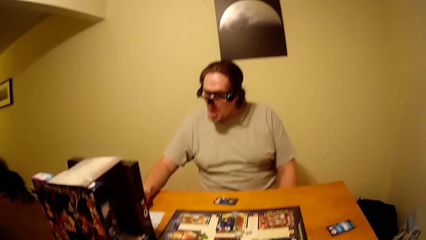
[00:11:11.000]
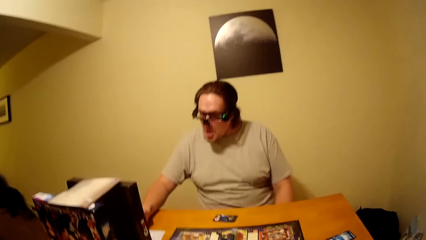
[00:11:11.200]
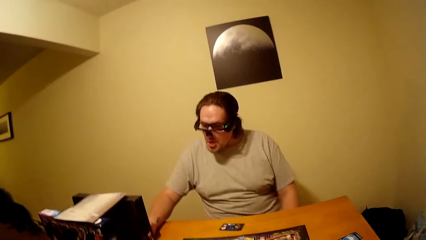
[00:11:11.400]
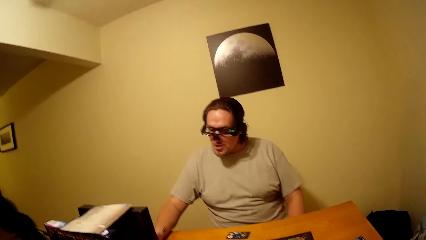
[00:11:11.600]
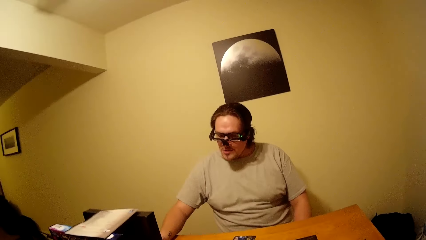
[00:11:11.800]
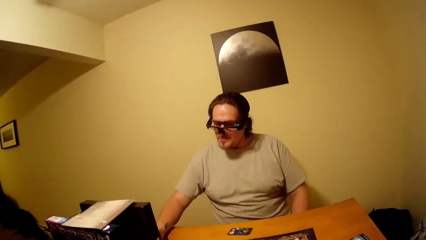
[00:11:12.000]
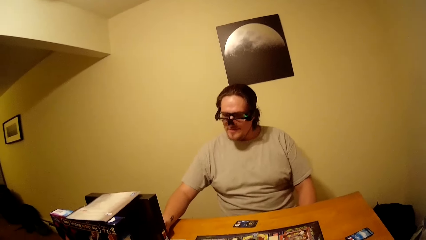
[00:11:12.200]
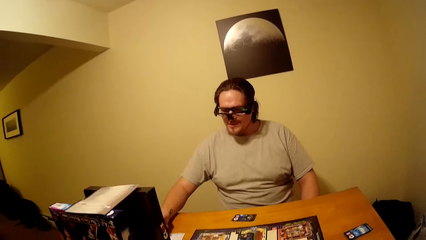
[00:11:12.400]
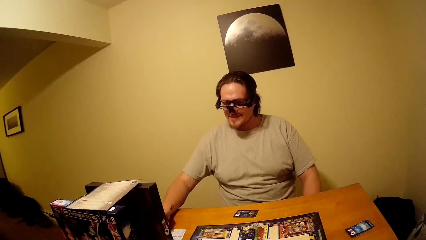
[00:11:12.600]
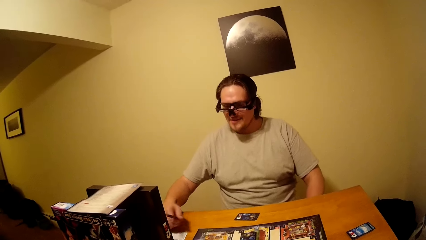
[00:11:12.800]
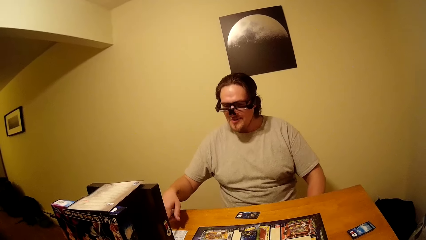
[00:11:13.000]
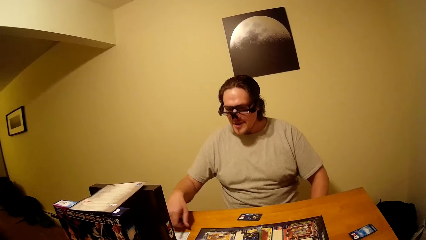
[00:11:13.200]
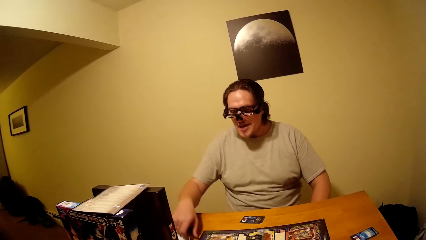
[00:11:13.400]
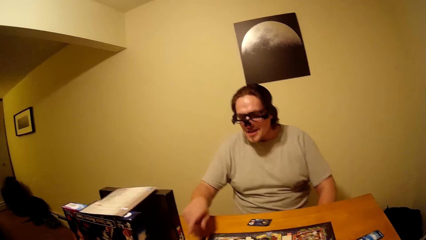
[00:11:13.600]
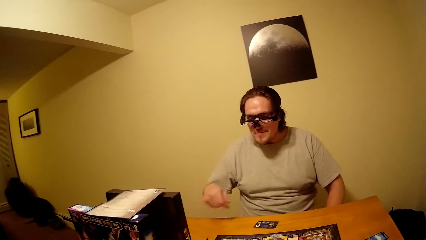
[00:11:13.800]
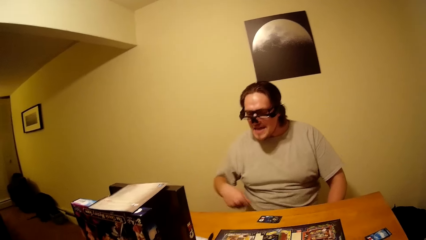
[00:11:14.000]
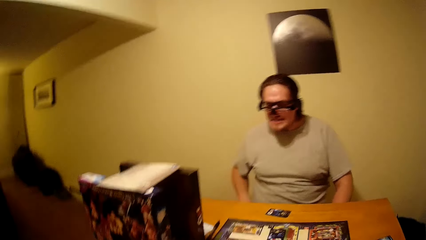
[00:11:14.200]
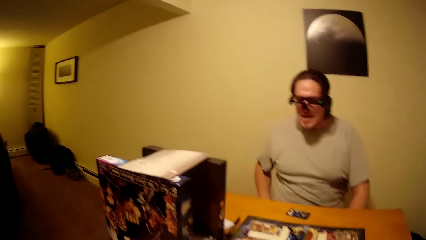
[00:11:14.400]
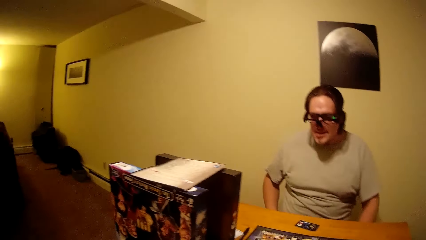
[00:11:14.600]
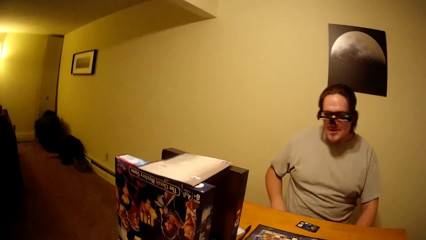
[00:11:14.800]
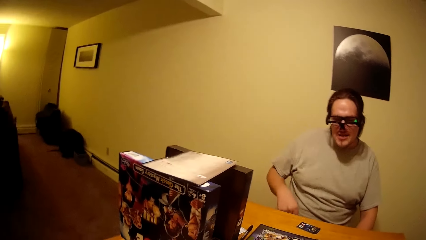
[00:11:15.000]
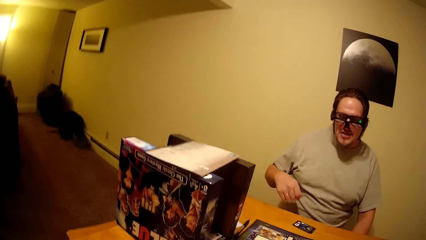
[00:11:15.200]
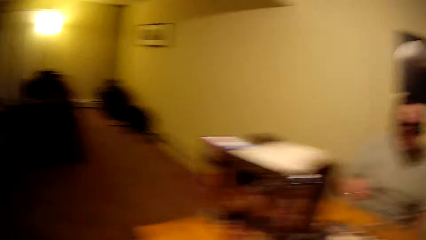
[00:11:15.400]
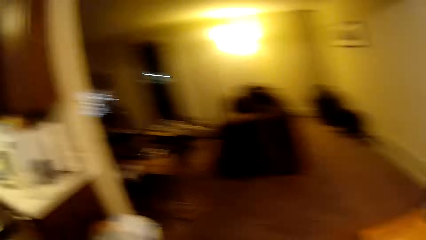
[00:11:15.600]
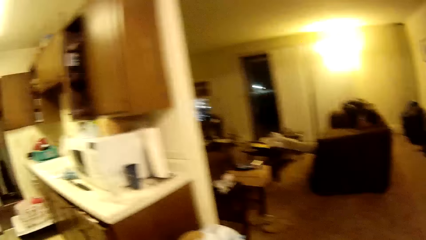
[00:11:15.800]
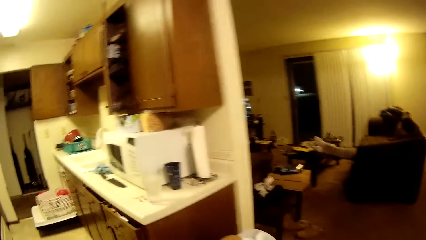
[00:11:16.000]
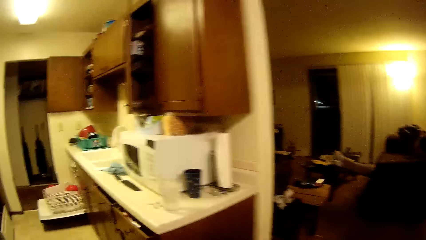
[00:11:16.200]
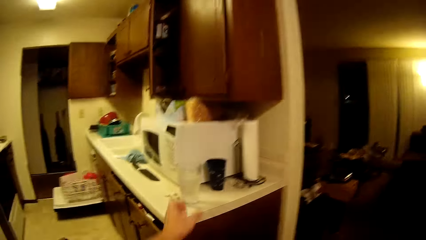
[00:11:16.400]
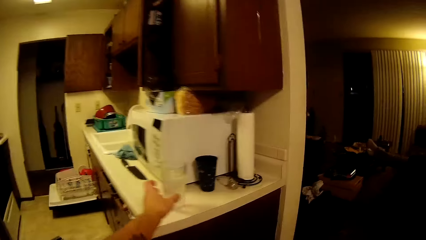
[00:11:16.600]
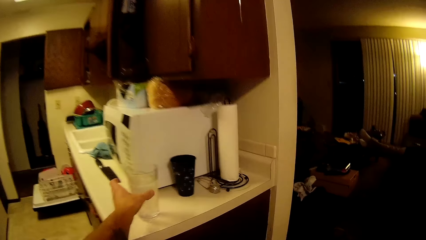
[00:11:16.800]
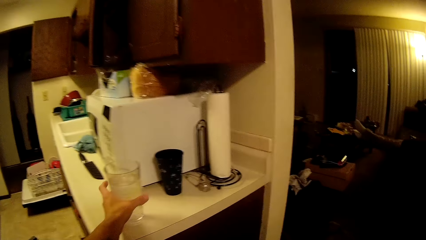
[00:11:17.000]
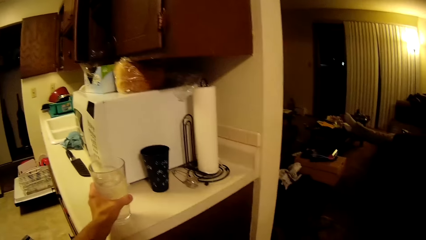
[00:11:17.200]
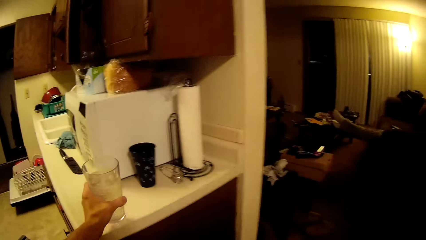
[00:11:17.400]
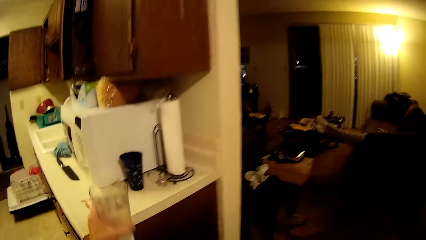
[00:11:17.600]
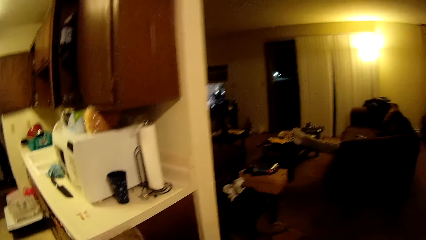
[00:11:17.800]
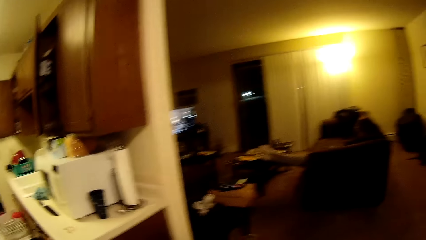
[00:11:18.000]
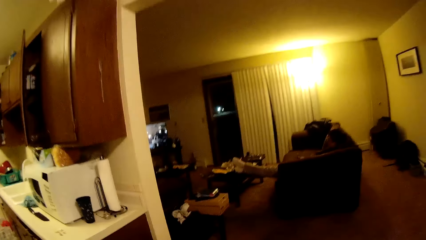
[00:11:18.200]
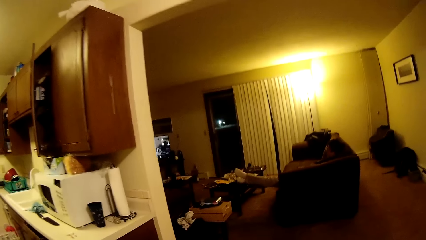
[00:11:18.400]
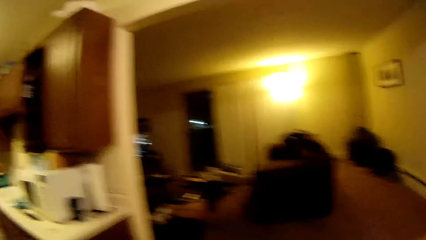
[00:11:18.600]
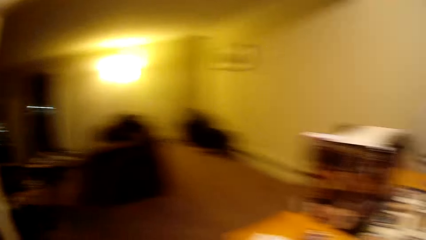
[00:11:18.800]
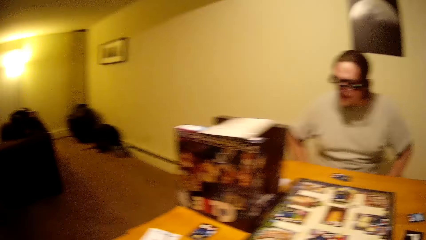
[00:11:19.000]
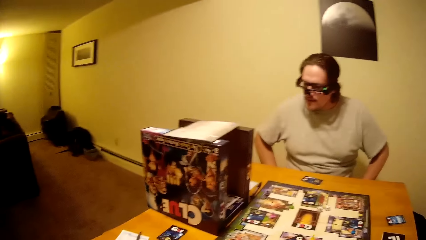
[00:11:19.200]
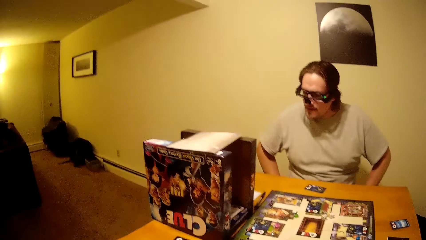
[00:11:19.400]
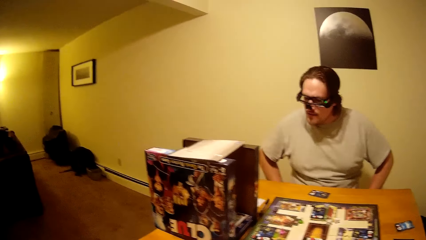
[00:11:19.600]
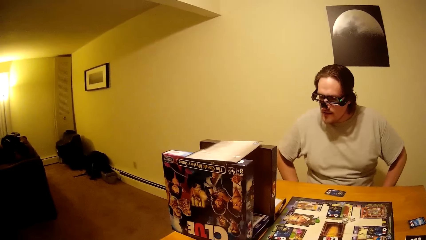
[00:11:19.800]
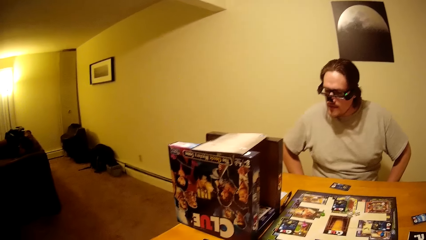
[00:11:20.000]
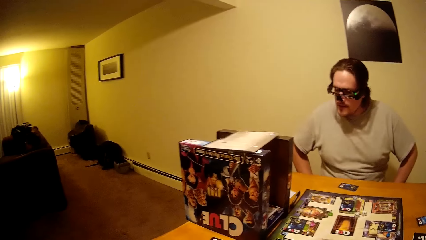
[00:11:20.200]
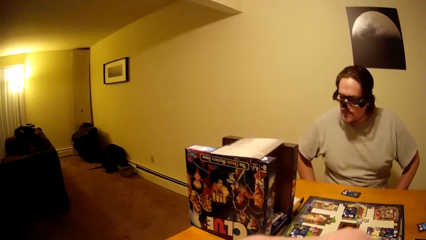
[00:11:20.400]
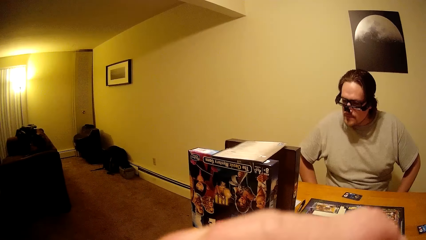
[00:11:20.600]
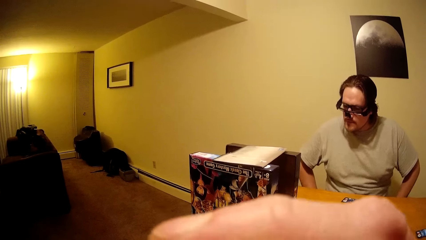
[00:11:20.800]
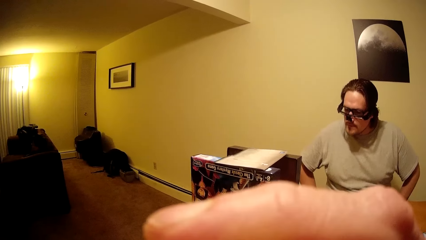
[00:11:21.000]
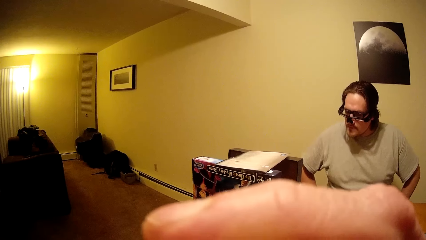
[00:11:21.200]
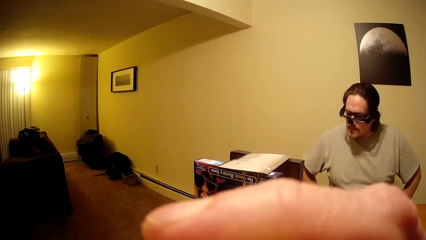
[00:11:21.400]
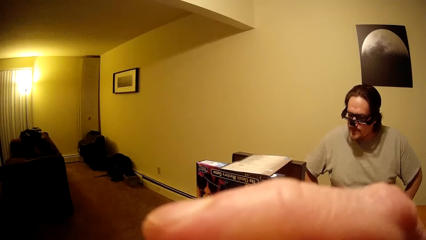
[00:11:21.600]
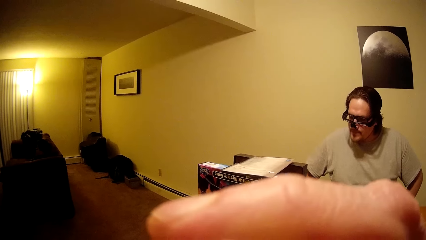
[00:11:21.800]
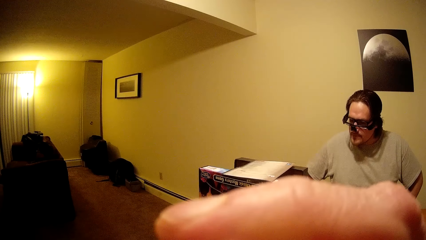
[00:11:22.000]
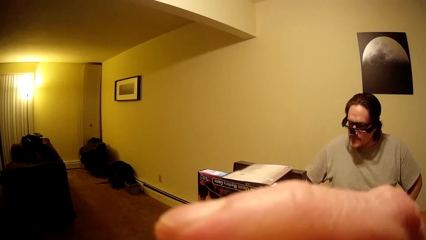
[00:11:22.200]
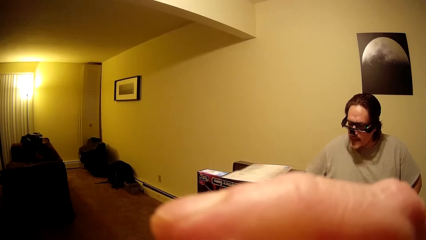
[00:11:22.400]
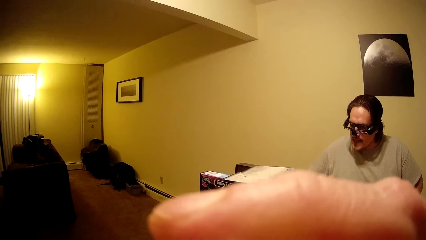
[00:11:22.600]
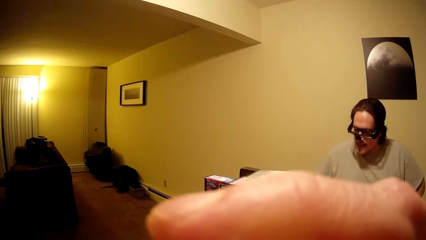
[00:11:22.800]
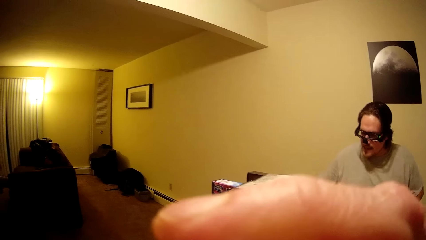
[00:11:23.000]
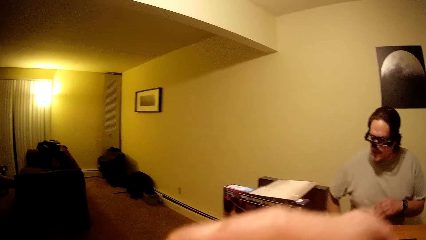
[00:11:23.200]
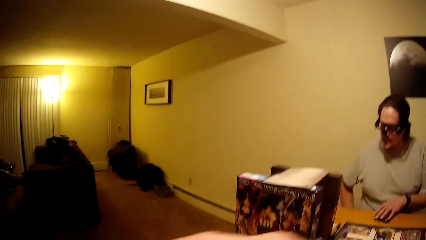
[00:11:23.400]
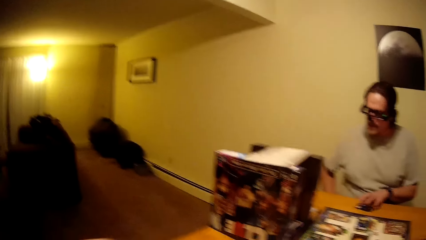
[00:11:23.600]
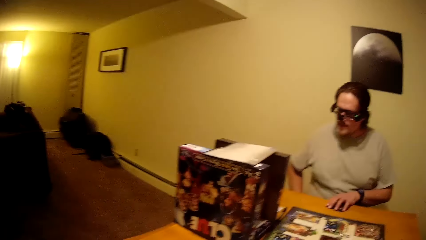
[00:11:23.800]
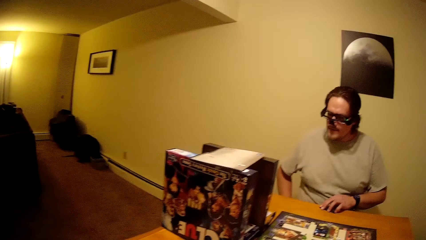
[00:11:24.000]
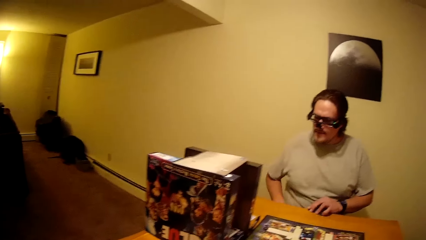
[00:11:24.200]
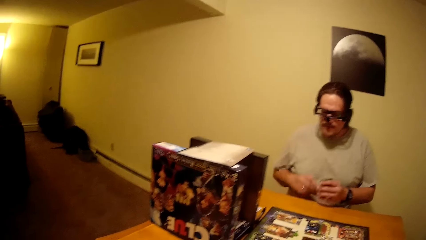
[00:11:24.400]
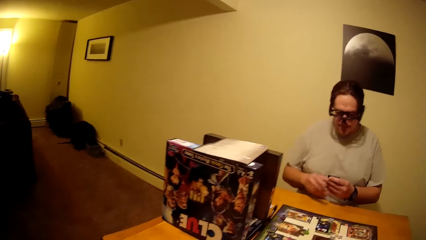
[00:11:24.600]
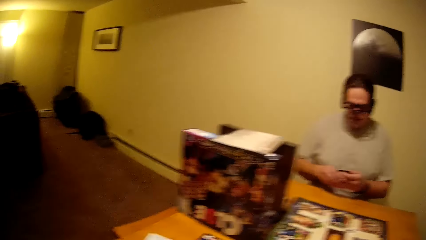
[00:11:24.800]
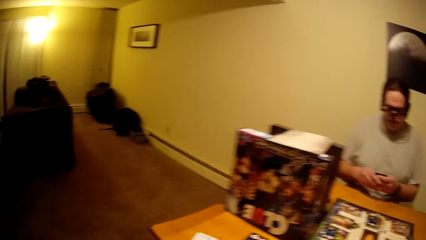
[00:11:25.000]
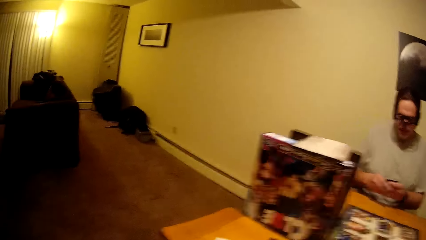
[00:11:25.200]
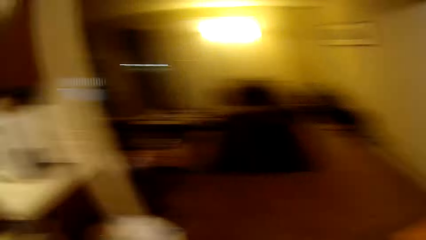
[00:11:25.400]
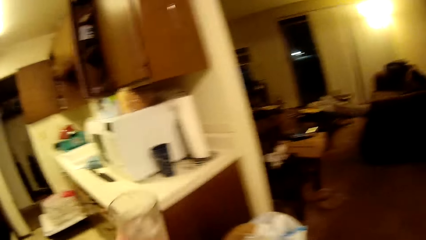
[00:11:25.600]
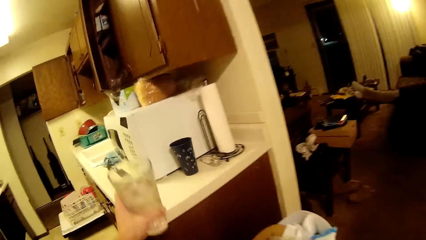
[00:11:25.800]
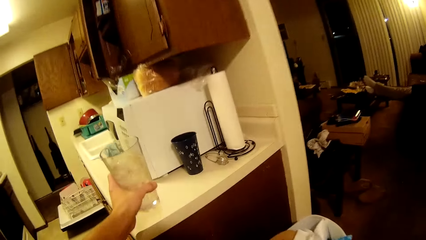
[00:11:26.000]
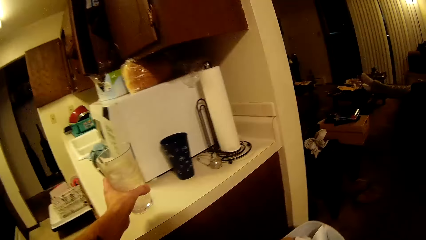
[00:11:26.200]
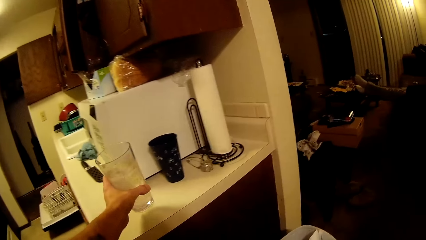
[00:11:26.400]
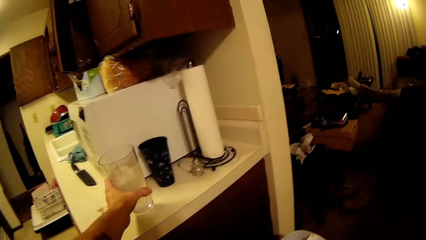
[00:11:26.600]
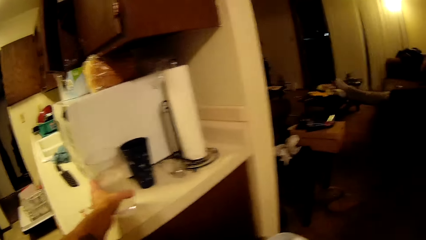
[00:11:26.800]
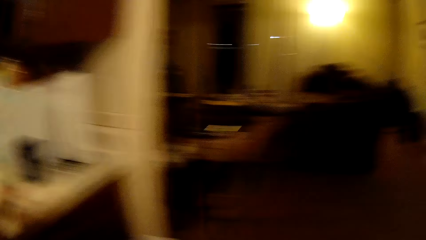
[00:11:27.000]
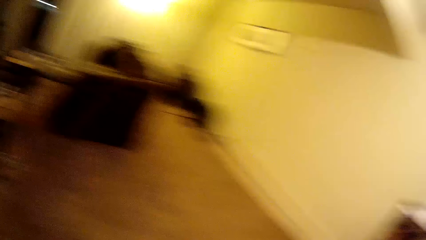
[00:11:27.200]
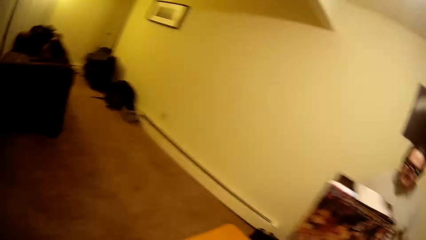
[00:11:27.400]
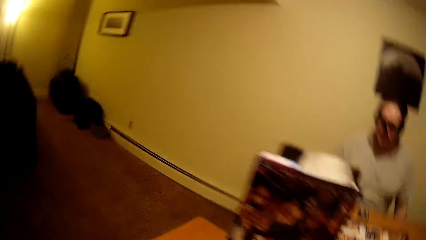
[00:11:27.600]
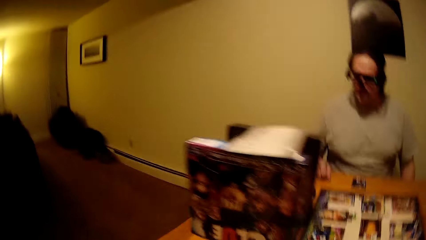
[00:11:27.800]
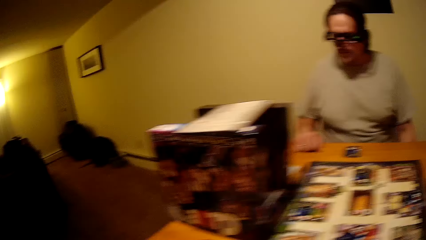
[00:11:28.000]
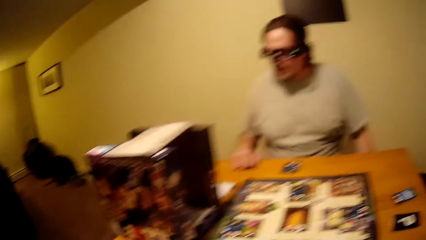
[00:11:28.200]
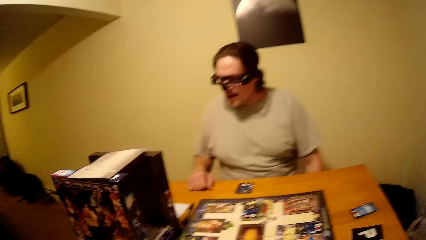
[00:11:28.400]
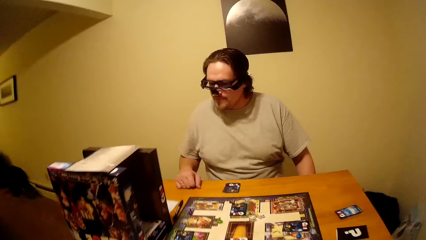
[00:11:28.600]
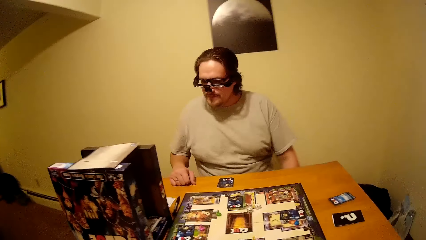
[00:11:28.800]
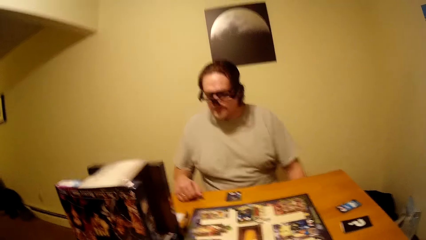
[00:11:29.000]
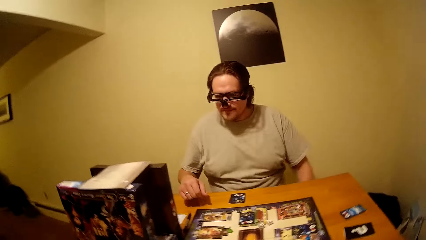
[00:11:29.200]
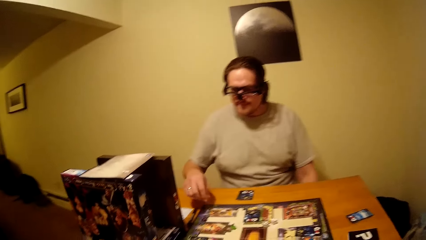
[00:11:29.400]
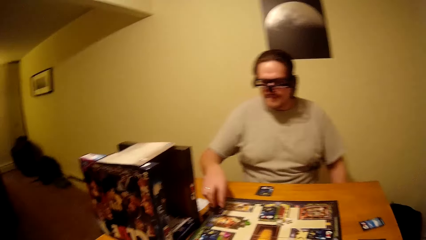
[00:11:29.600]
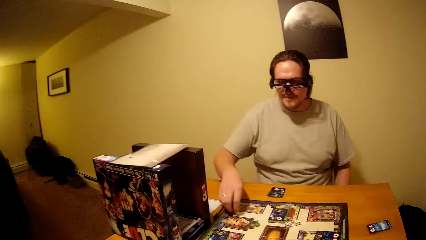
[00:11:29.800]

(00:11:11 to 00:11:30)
A man puts the pen on the table. He drops the pencil on the paper. The camera wearer walks around the house. They pick a glass of water from the counter top. They walk around the house. They drink water. They take the water. The man picks up cards. He holds the cards with both hands. The camera wearer walks around the house. They place the glass of water on the counter top. They walk around the house.
